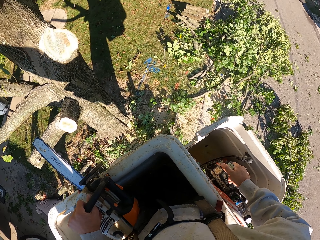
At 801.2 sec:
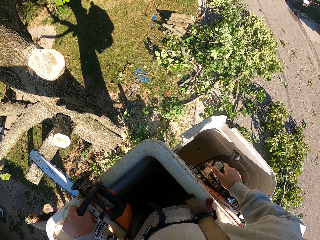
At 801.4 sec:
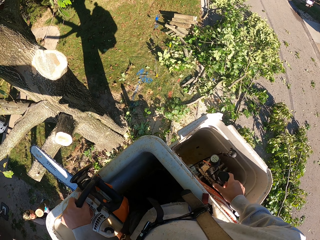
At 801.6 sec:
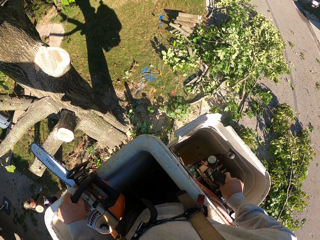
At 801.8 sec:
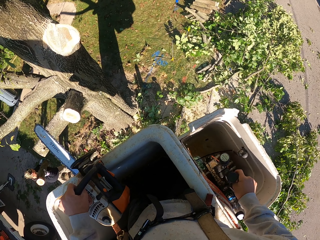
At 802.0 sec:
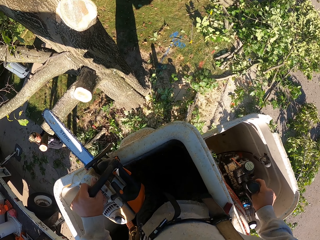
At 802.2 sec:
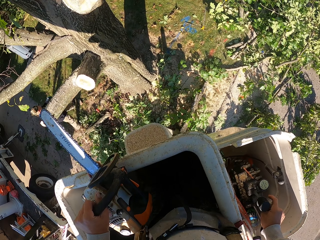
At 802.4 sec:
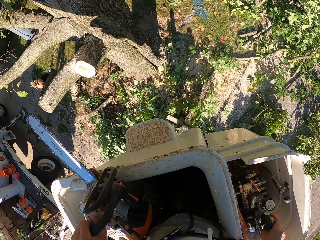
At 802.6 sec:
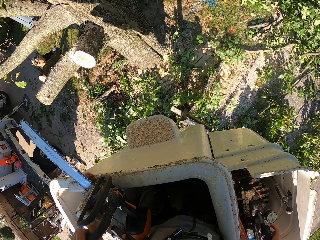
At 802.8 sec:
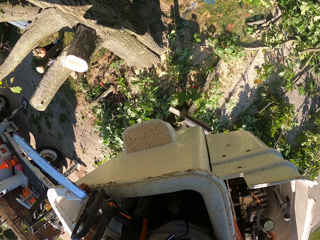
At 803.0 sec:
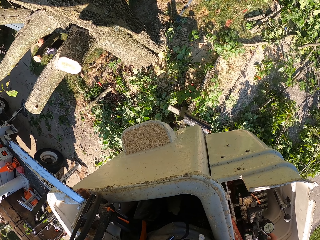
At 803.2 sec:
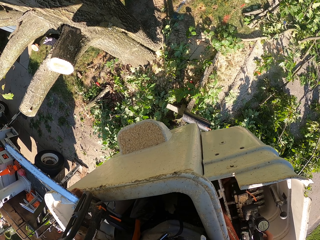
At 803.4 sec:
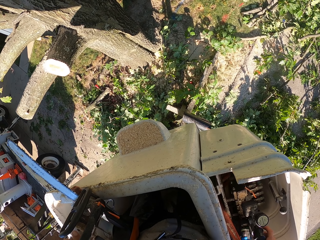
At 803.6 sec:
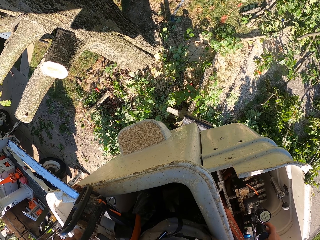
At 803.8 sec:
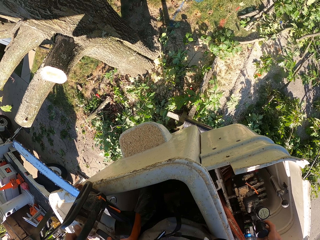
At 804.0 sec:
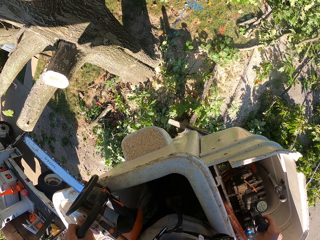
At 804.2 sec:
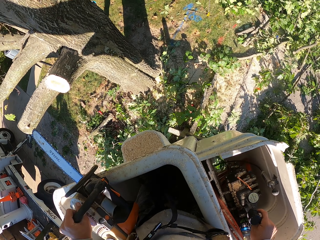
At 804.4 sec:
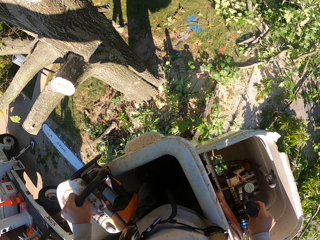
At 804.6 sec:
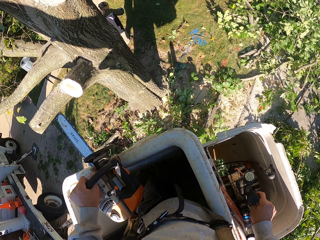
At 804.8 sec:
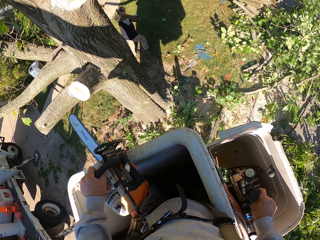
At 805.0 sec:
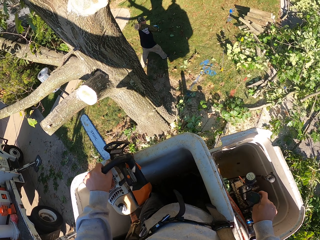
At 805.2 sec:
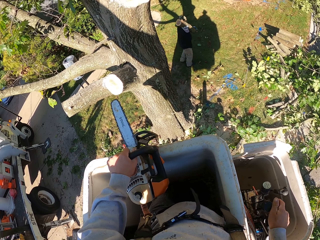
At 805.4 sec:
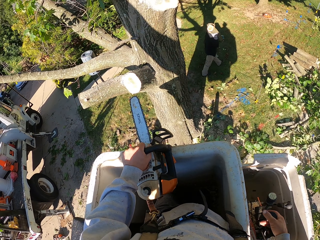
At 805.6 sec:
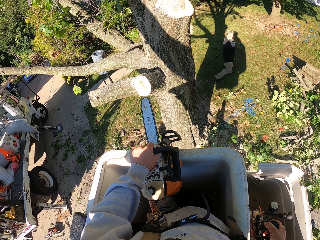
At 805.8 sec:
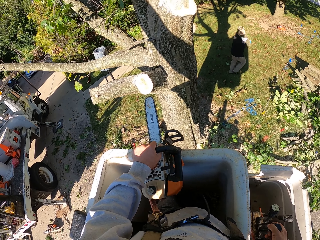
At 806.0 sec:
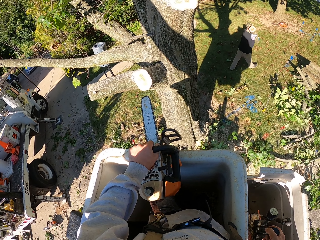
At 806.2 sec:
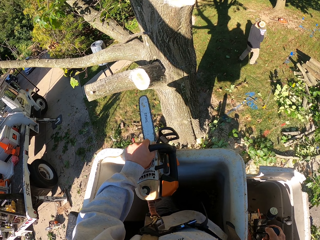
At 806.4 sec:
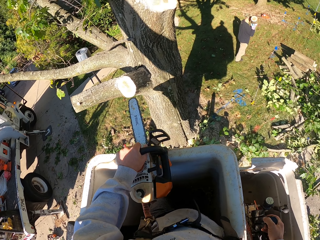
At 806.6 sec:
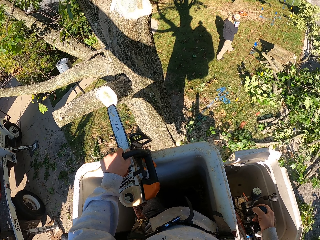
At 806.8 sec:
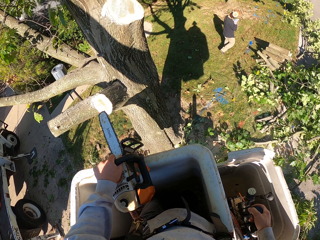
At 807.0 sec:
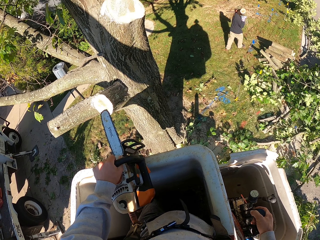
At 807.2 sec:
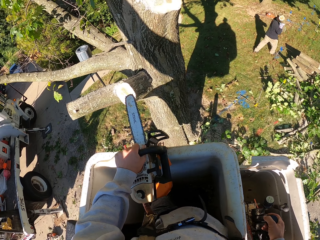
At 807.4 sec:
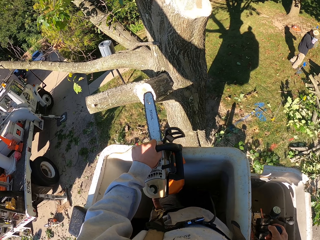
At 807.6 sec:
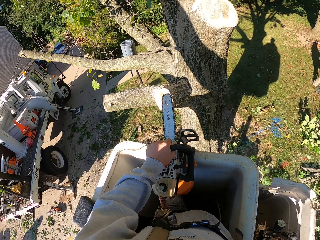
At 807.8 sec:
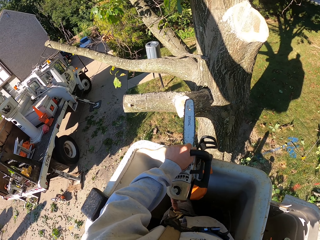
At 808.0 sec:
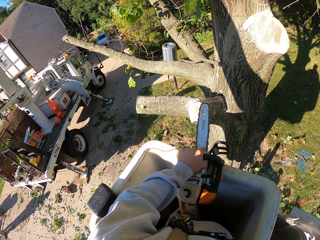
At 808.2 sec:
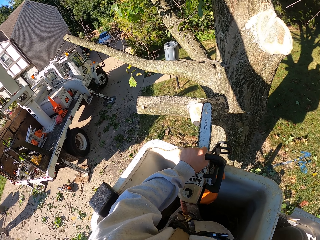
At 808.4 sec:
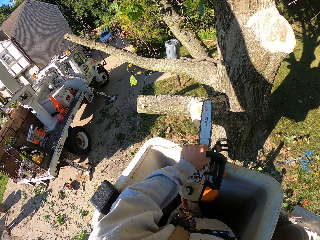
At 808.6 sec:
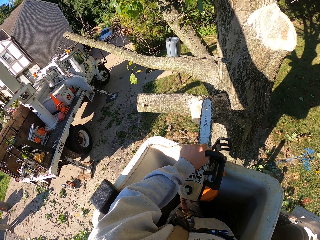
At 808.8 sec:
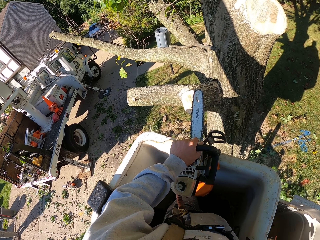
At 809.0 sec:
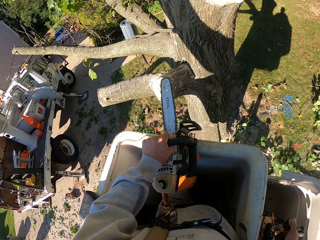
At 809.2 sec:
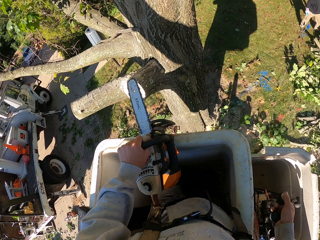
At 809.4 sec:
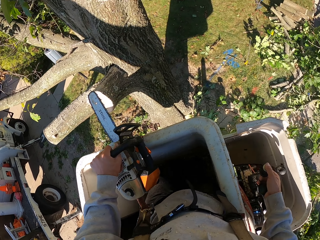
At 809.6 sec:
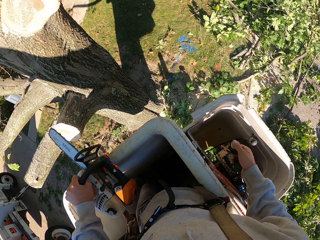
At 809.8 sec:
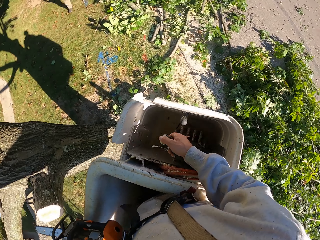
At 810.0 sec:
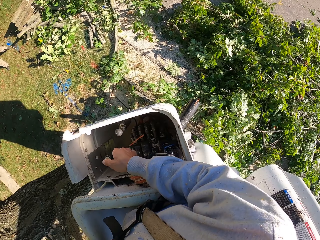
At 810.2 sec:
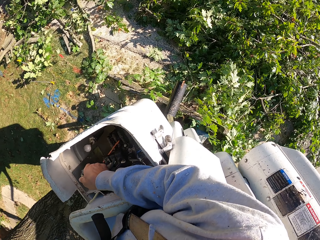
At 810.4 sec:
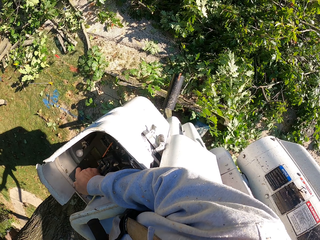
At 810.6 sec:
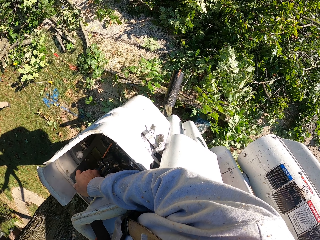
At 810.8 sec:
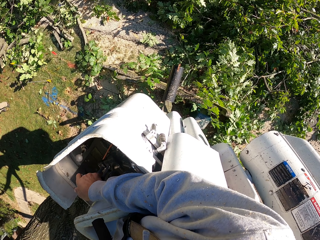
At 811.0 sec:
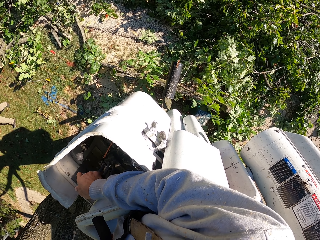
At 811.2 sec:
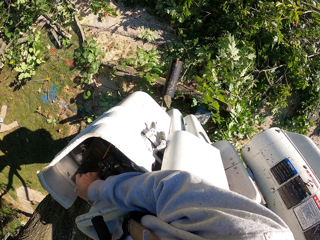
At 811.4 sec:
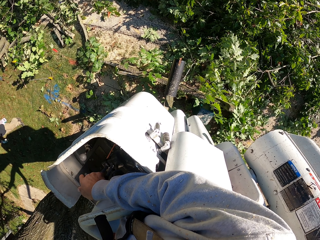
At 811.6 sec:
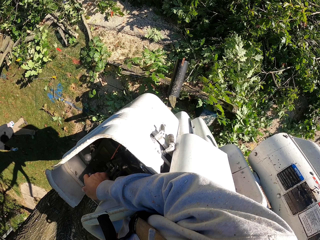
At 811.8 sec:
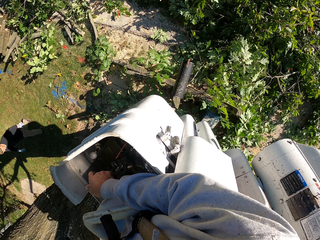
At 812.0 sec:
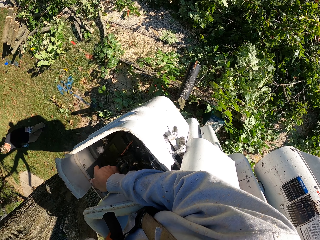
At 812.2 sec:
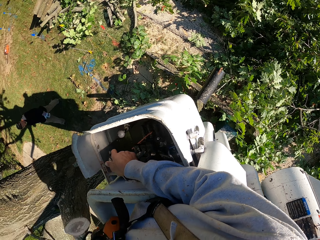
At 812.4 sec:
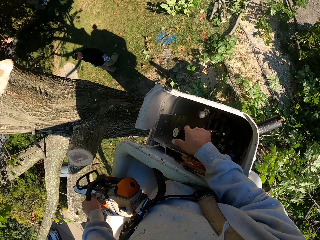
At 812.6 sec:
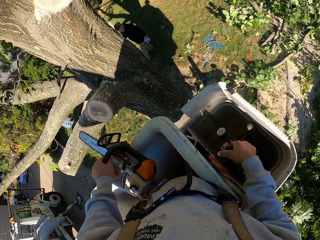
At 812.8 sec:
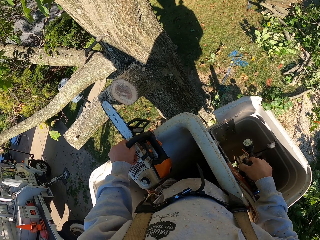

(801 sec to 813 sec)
The man carries the branch from the ground with his hands. The camera wearer operates the lever of the aerial lift with his right hand.

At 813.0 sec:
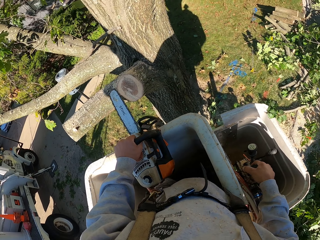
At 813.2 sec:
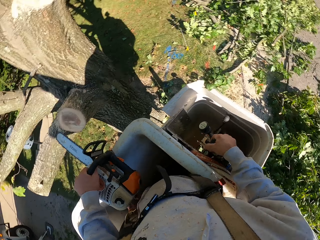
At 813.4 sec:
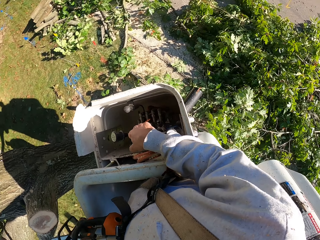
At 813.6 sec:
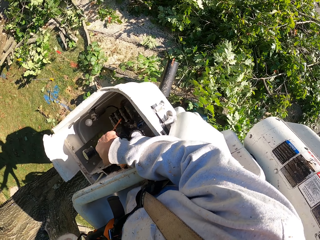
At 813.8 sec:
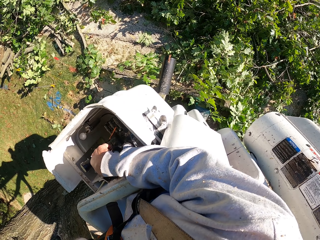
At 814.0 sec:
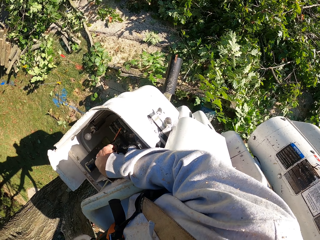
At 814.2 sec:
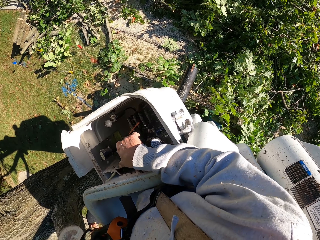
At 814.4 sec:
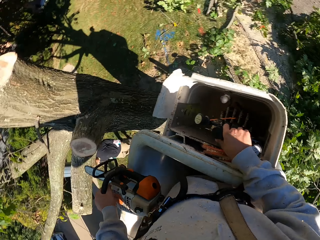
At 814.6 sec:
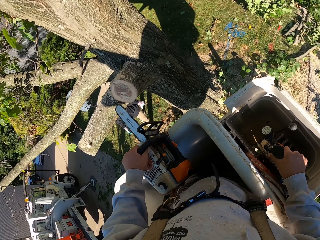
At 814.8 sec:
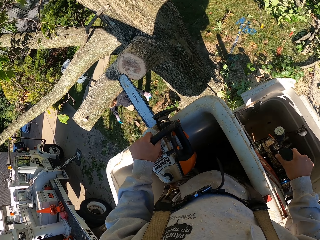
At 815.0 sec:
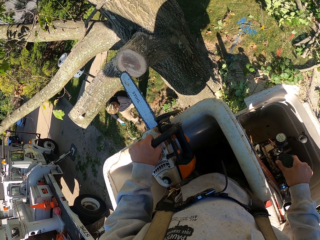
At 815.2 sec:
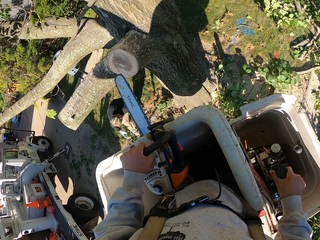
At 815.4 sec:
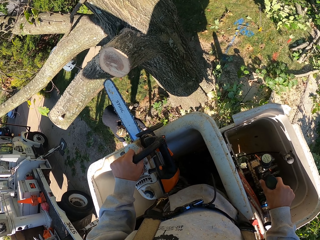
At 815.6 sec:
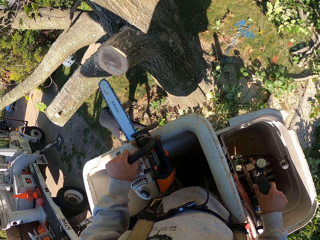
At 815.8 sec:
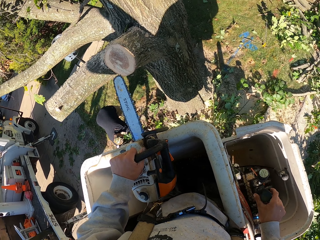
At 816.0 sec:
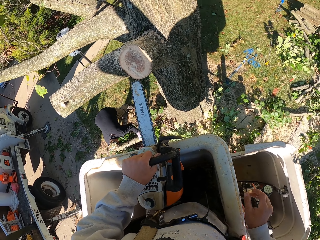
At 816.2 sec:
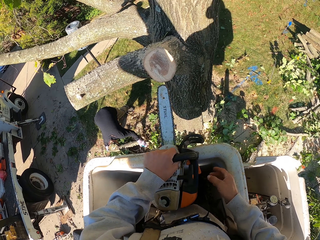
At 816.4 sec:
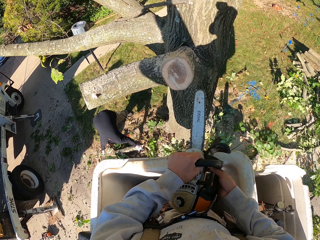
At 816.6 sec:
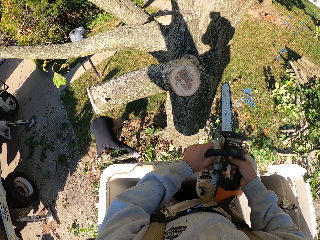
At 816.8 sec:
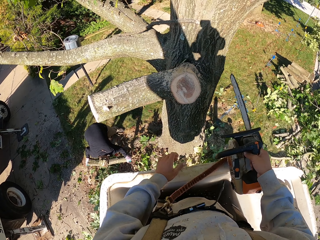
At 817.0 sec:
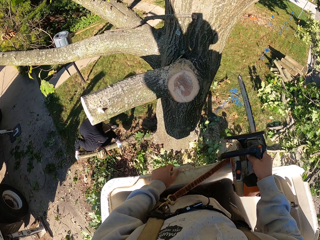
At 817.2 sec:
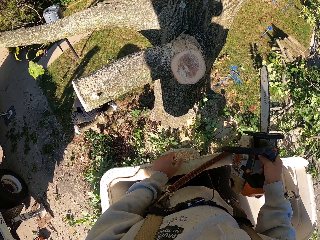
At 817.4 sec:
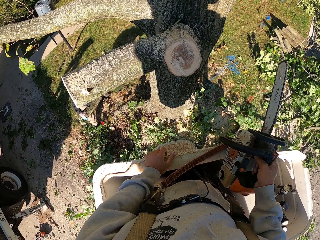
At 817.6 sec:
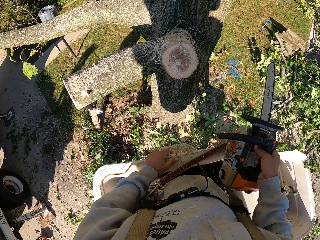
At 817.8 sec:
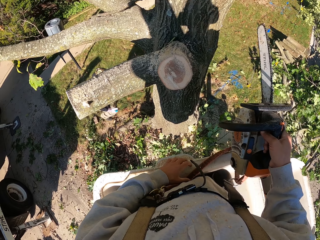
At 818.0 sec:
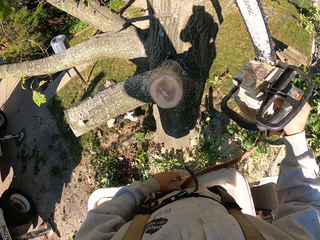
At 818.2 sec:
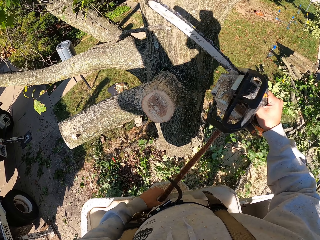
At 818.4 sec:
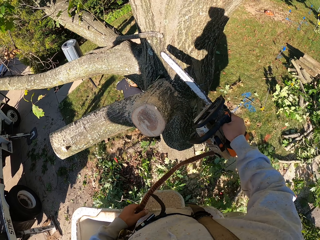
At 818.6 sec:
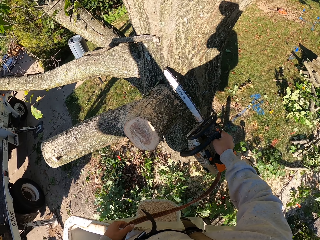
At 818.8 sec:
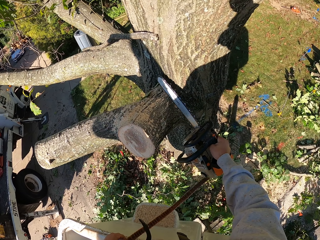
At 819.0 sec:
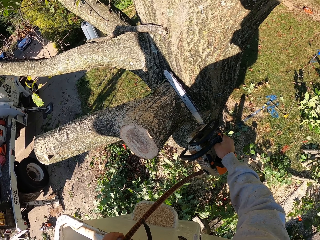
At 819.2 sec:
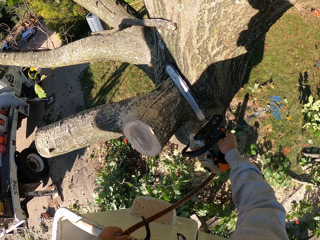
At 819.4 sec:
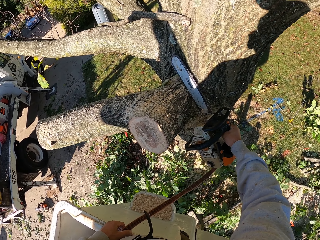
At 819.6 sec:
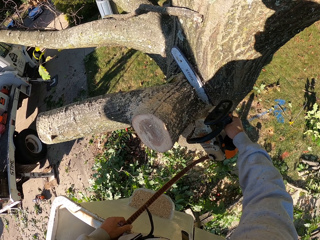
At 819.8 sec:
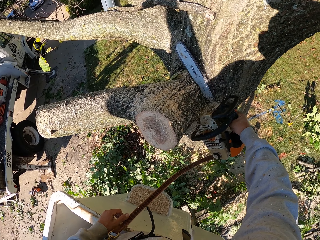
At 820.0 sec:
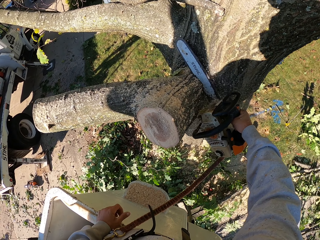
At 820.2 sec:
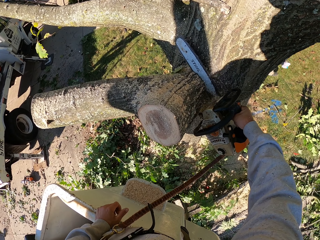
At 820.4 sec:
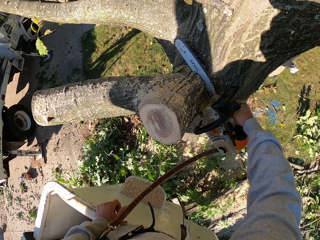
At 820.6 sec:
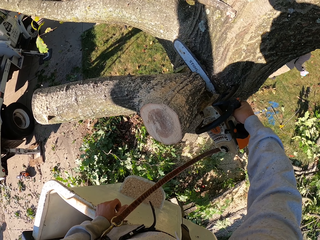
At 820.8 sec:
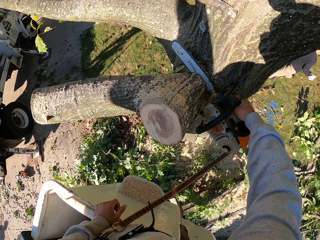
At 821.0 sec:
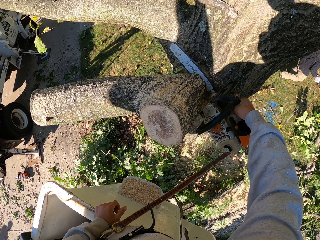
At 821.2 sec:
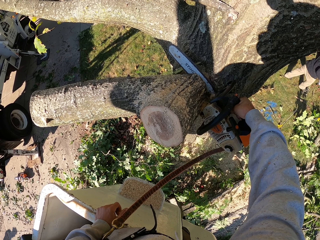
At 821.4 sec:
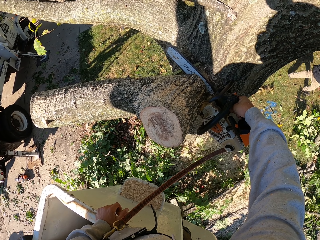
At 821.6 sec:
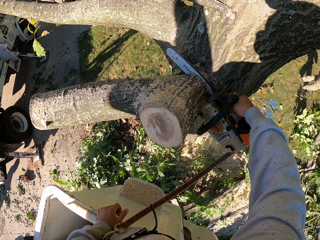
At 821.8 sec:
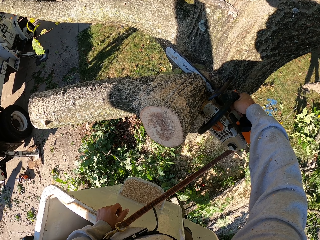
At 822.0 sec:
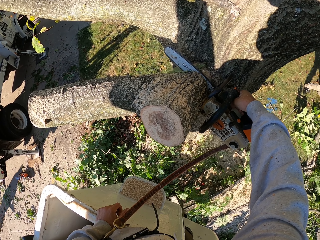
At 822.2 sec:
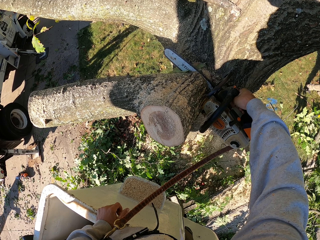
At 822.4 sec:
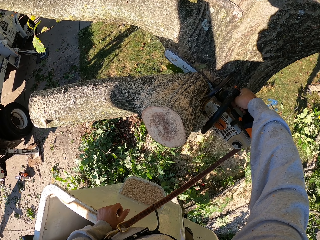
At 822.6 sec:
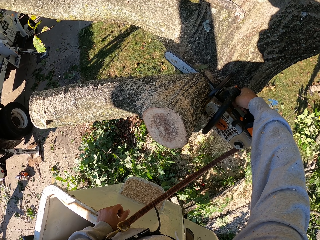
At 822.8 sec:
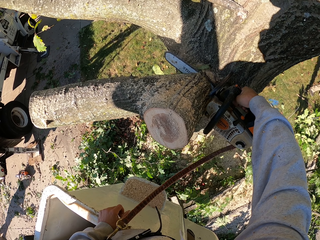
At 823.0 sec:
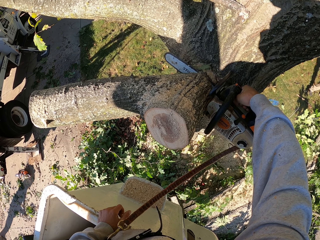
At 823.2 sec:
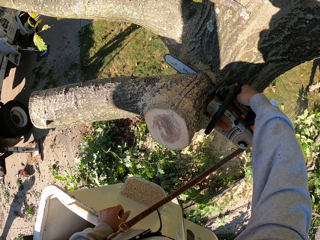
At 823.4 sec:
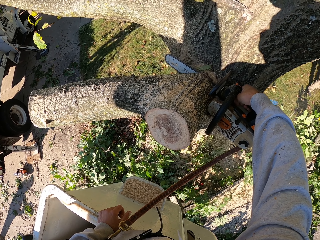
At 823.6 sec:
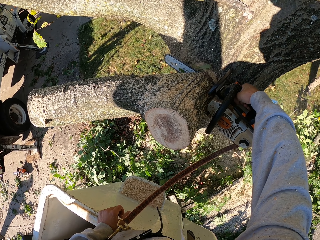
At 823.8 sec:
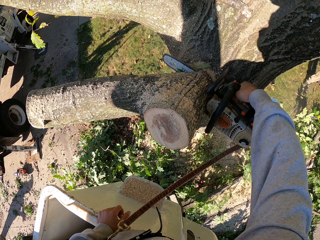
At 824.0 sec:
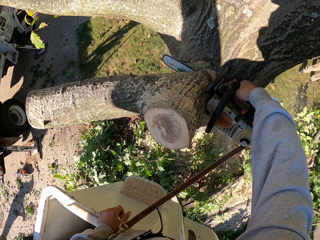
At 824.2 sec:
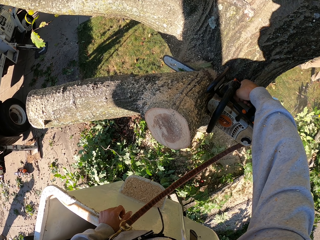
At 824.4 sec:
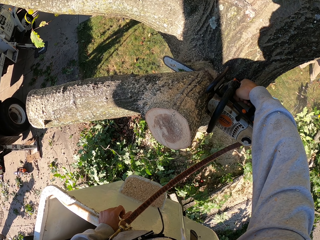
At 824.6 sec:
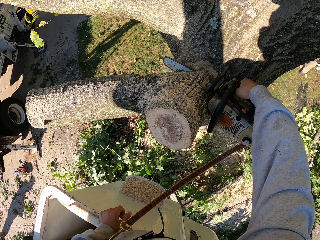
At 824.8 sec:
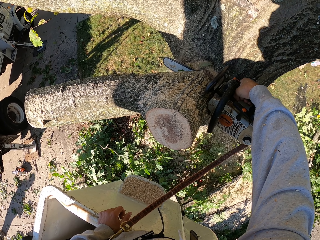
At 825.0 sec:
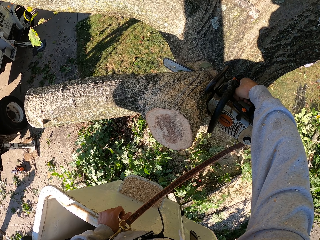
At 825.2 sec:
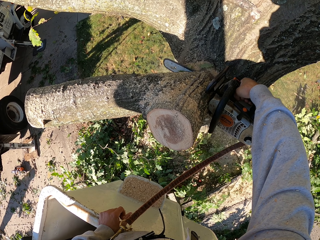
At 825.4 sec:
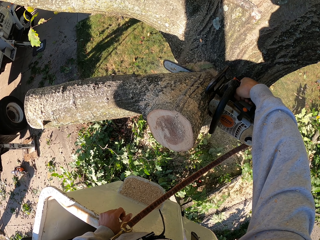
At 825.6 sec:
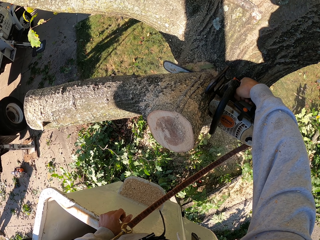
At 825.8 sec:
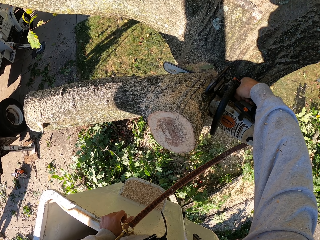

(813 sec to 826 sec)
The man carries the branch from the ground with his hands. The camera wearer passes the chain saw from his left hand to his right hand. He places the chain saw in his left hand on the carriage of the aerial lift. He places his left hand on the carriage of the aerial lift. He cuts the branch from the tree with the chain saw in his right hand.
